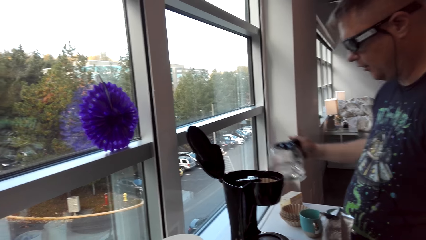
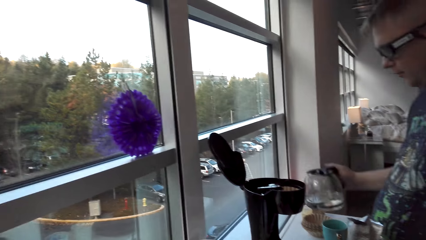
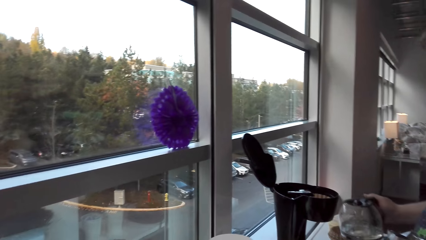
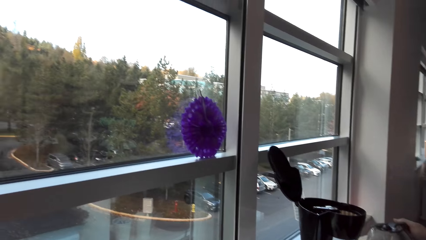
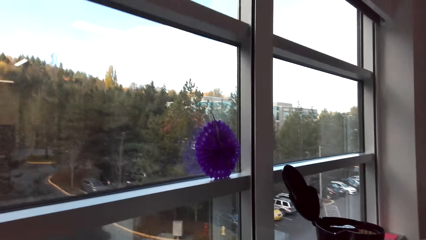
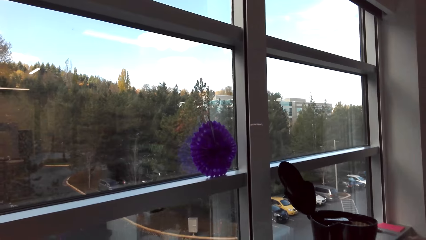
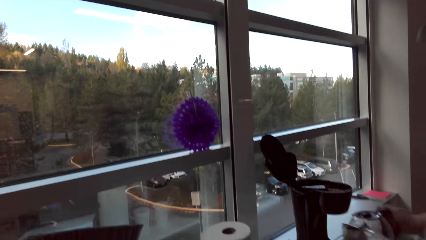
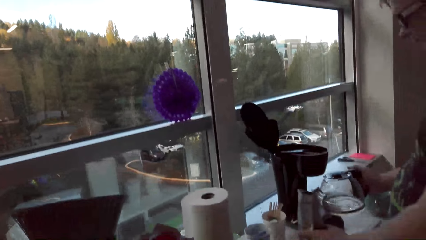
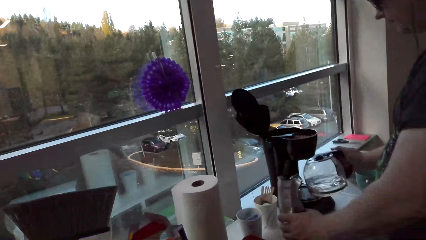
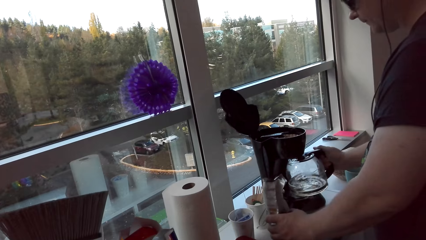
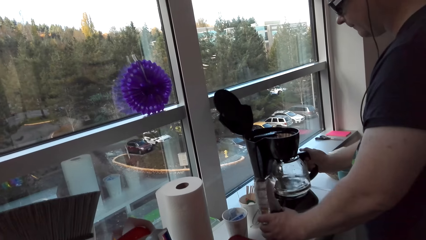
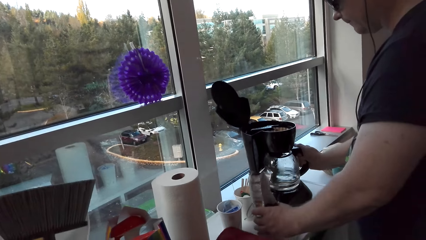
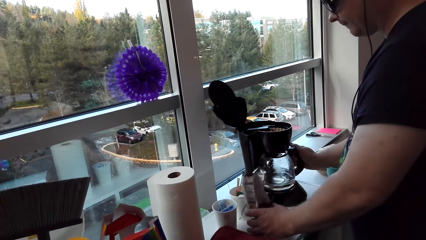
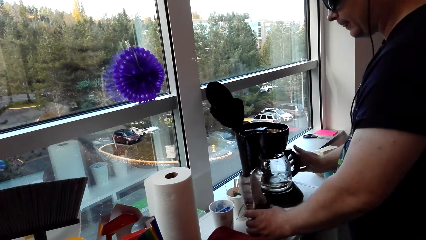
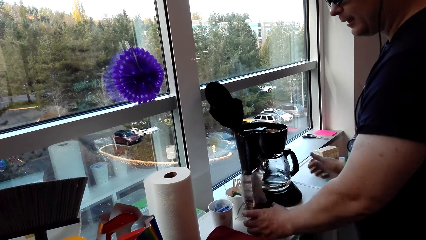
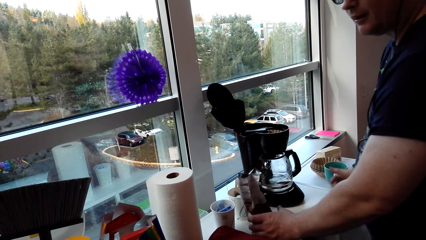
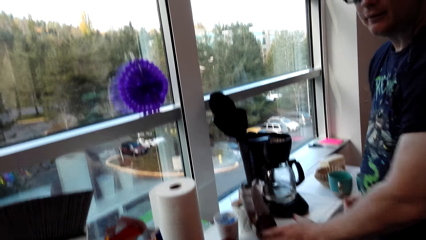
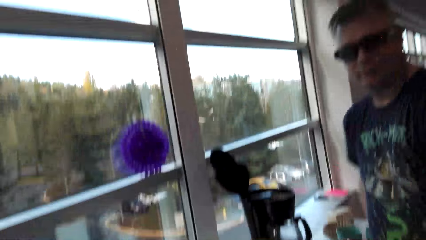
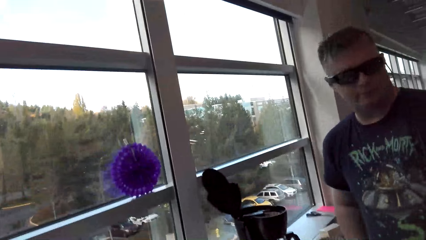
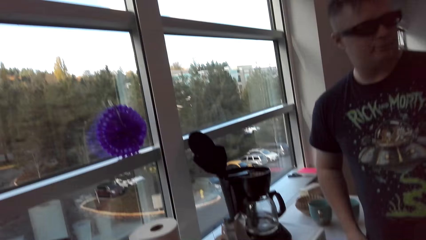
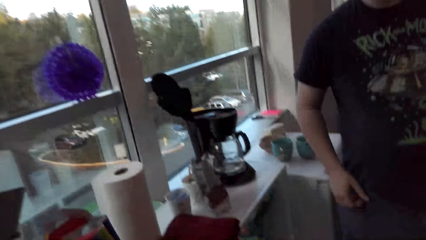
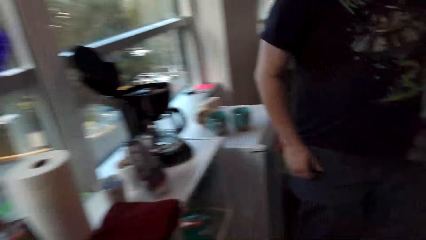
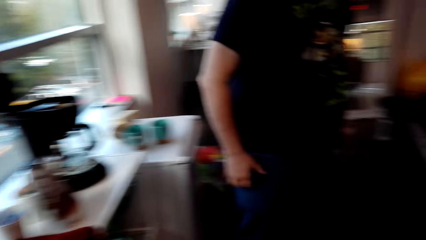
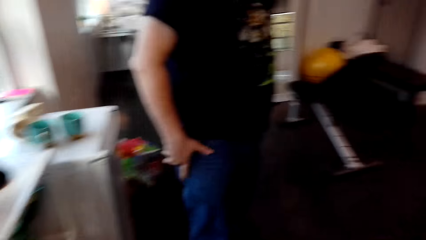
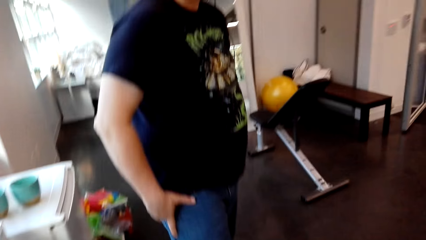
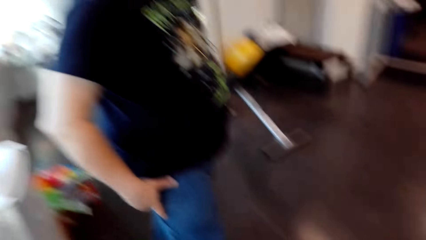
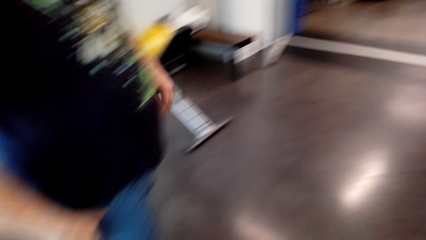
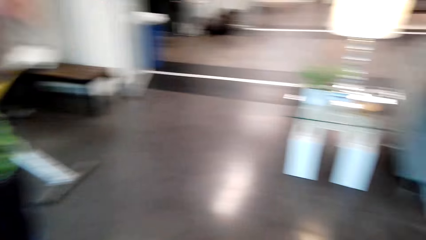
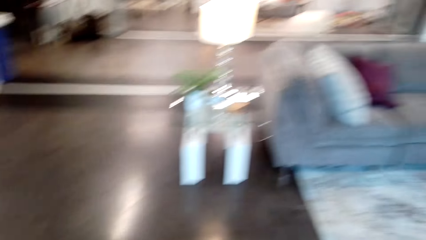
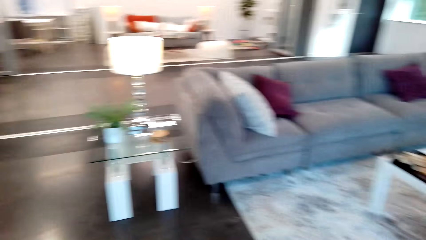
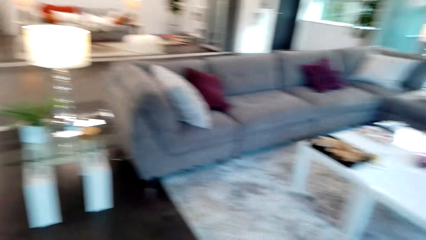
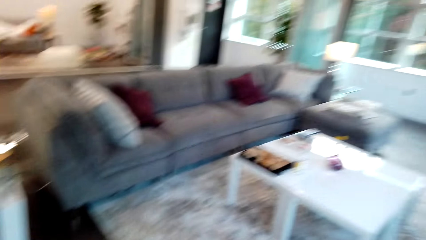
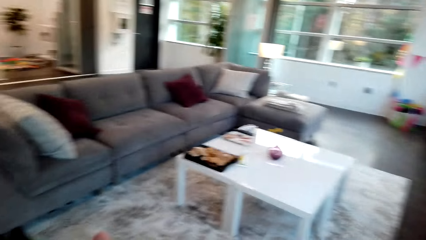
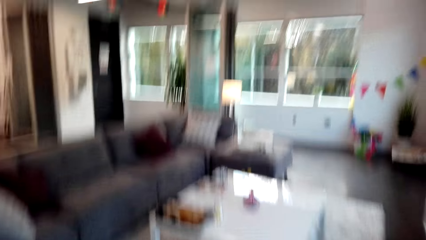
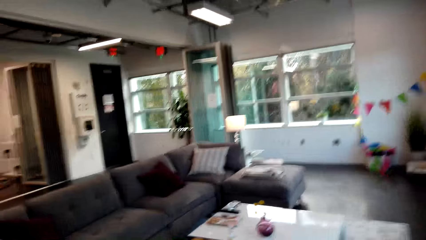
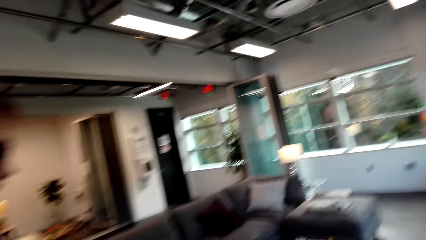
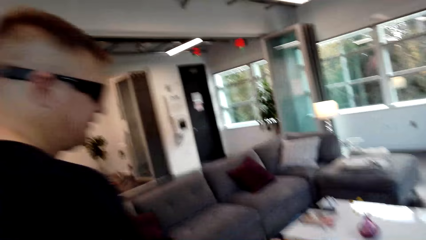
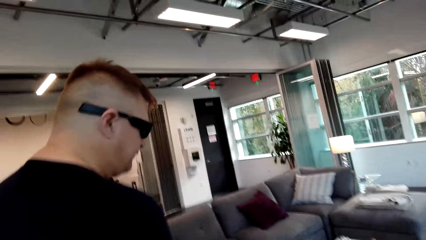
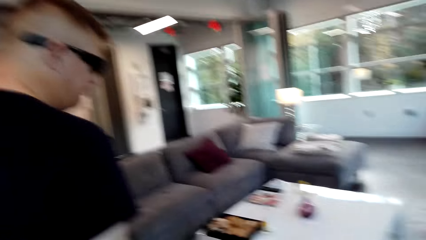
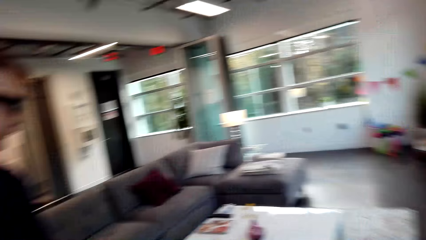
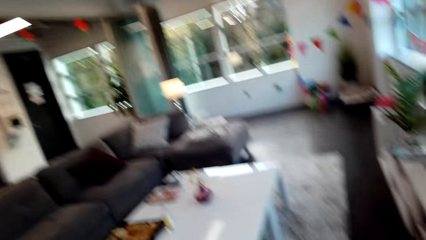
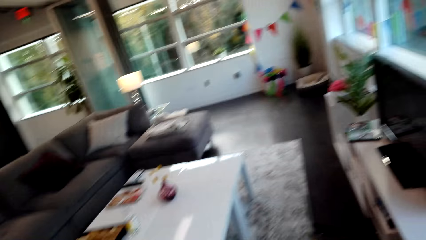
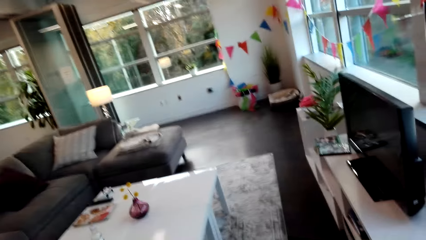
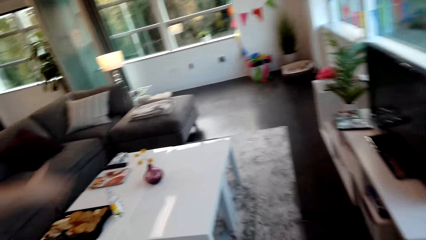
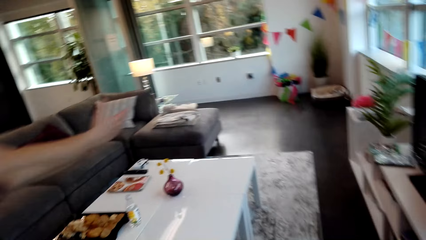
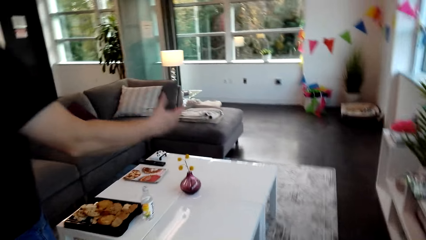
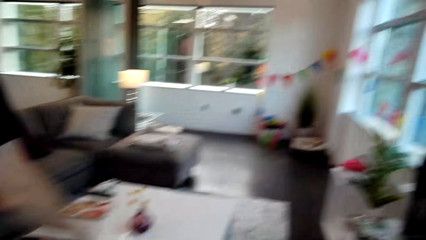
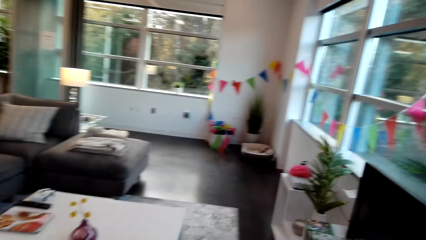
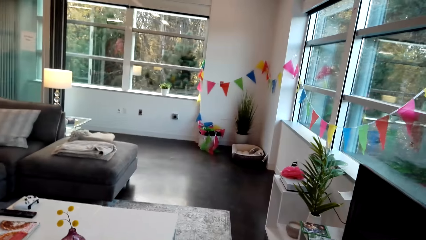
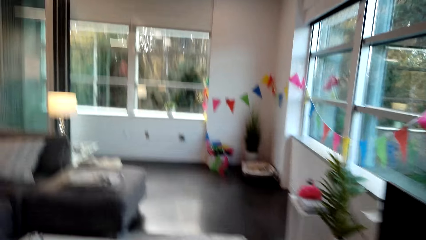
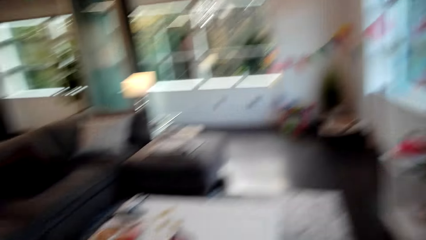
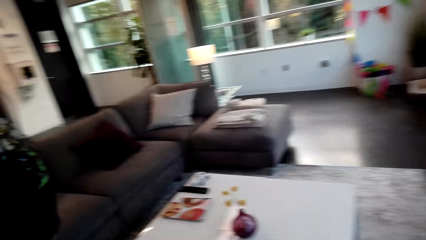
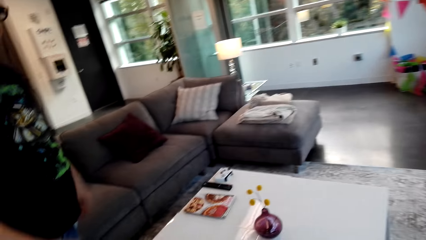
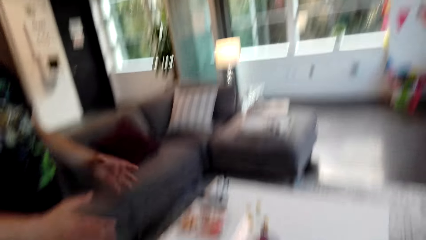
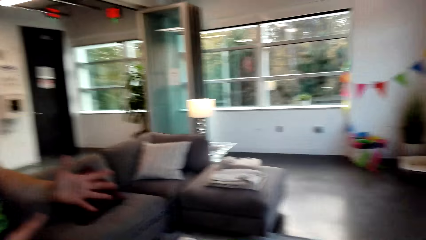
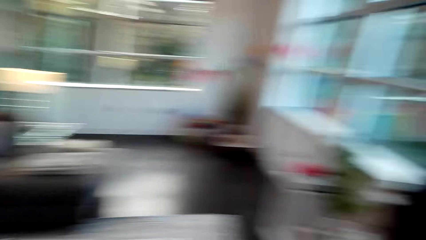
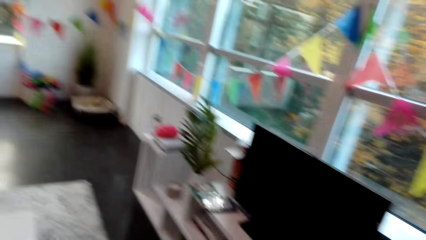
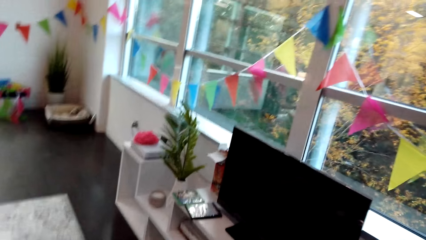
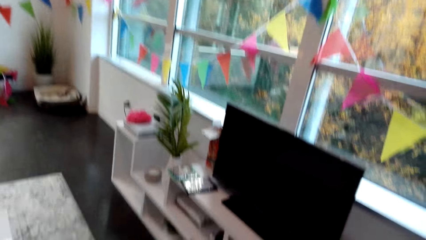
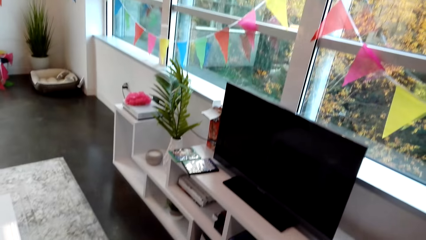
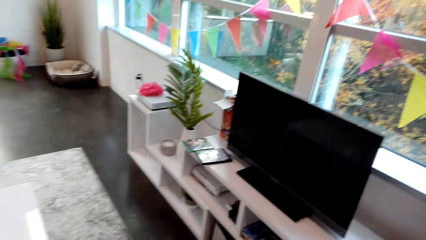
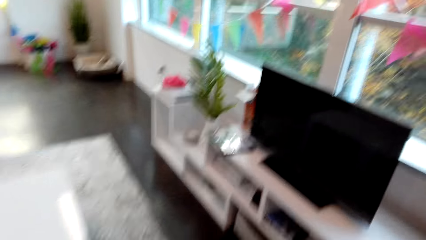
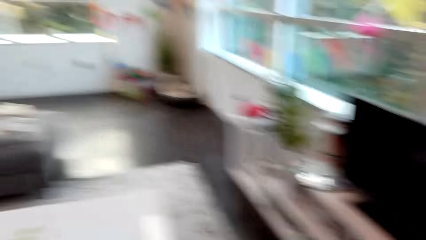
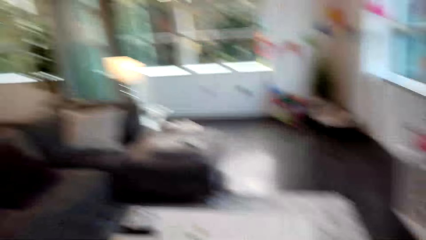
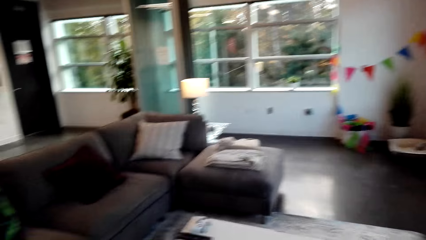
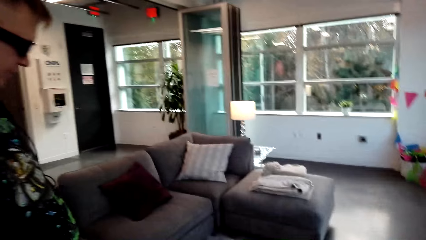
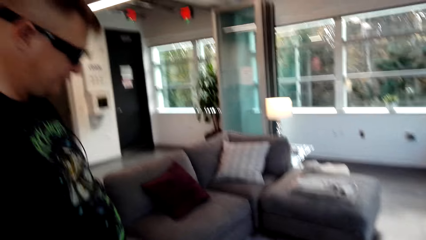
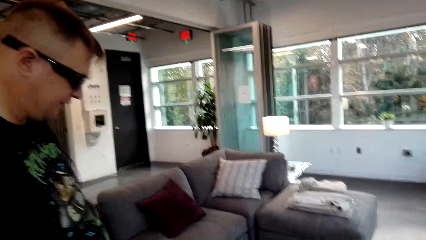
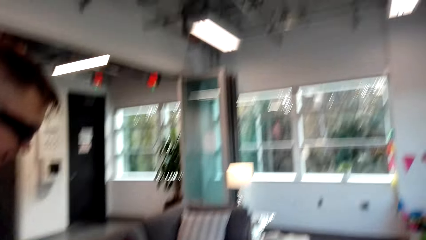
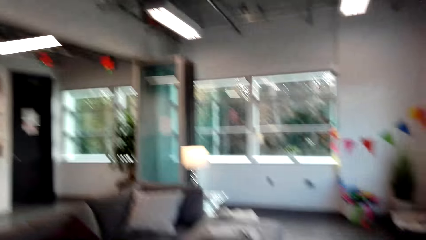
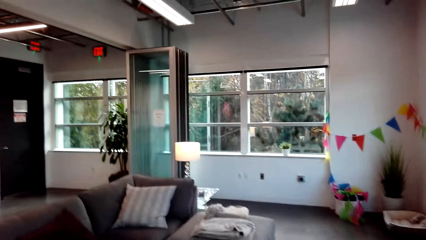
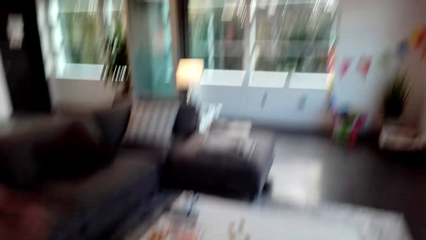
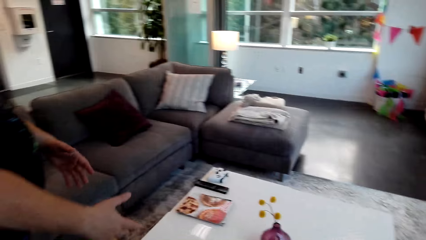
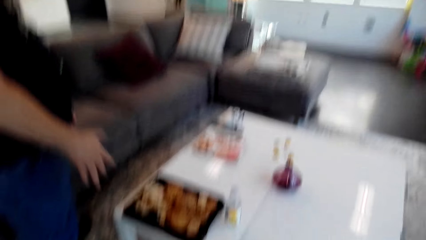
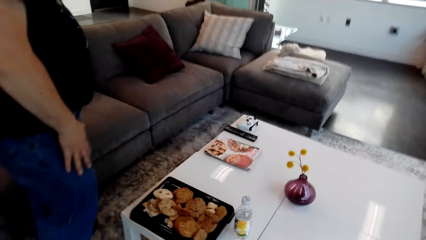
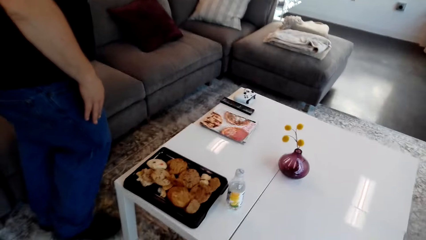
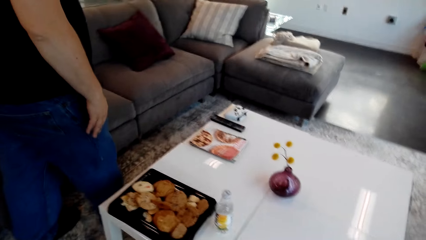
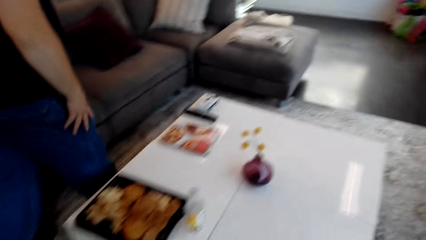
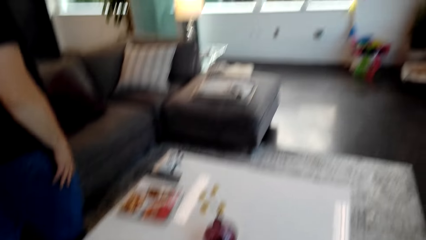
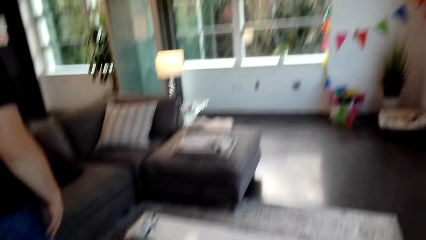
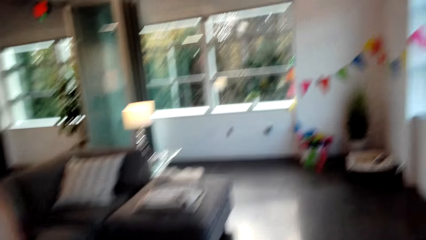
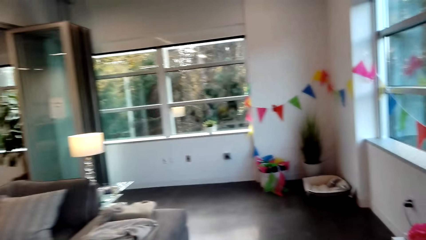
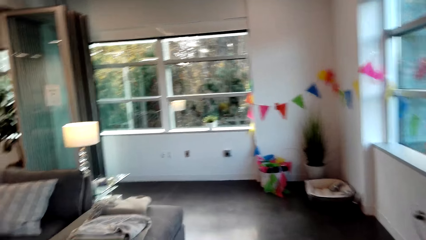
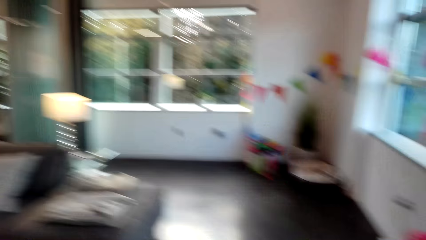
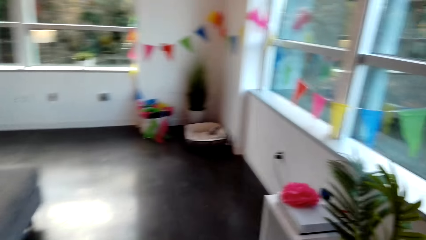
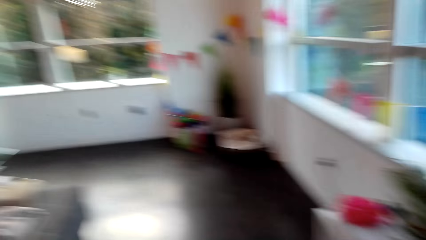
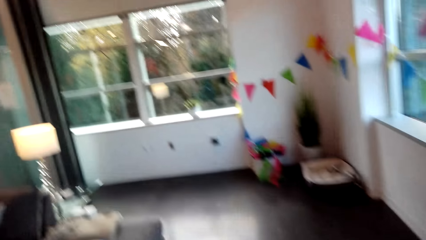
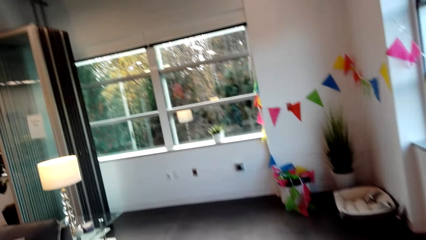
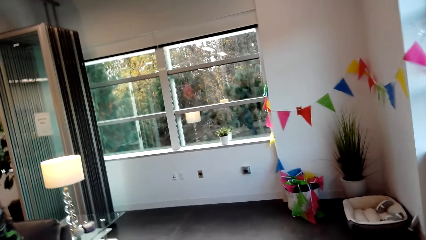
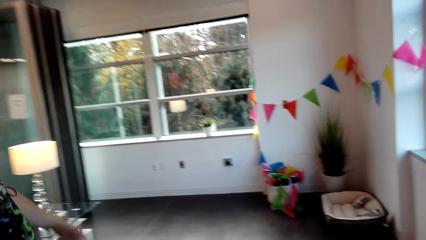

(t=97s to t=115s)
A woman speaks. The man puts the packet of coffee on the table and puts the carafe in the coffee maker. The camera wearer speaks. The camera wearer and the man walk around the room. The man speaks, stretches his hands and moves.
